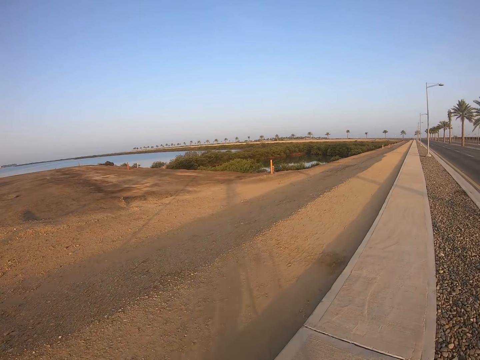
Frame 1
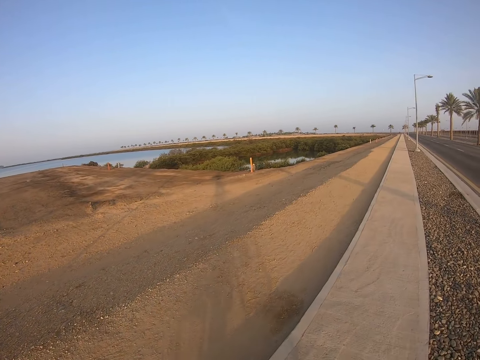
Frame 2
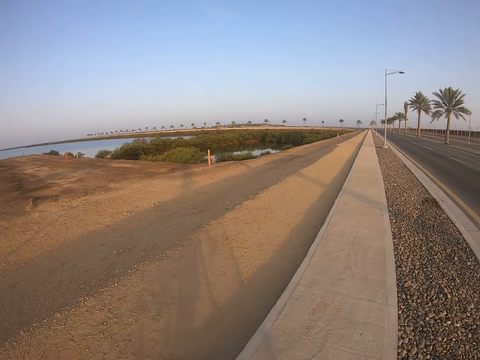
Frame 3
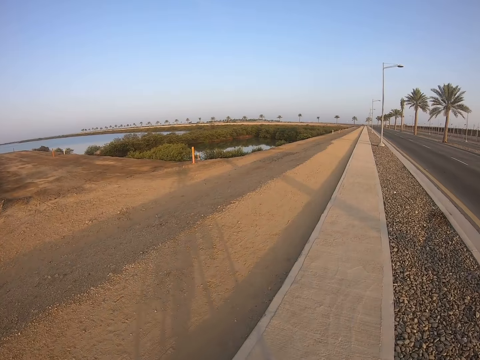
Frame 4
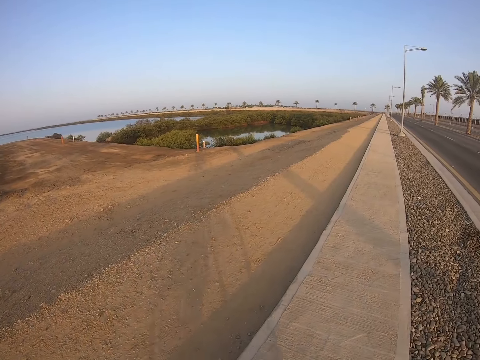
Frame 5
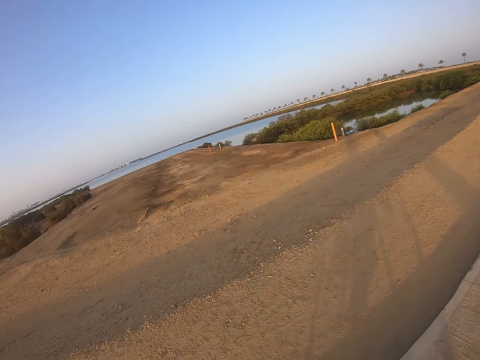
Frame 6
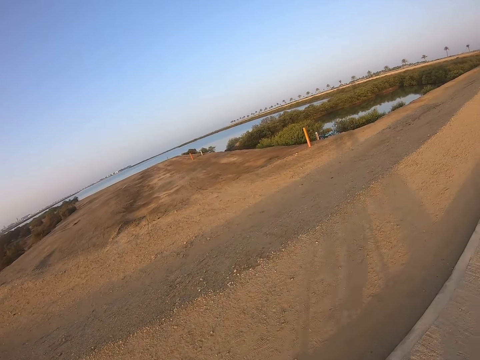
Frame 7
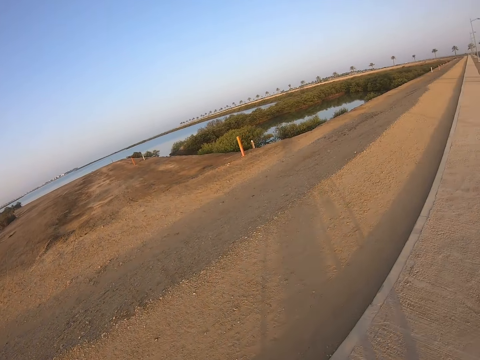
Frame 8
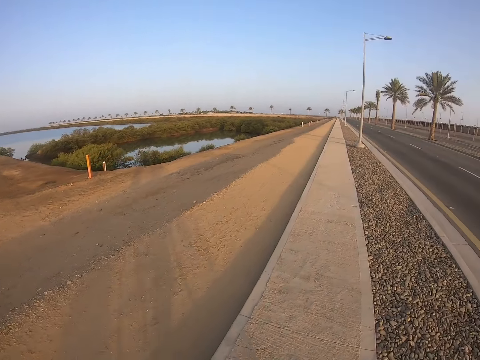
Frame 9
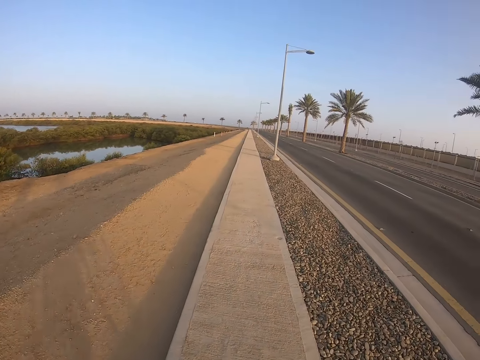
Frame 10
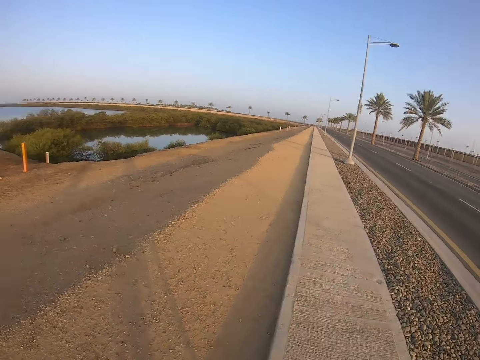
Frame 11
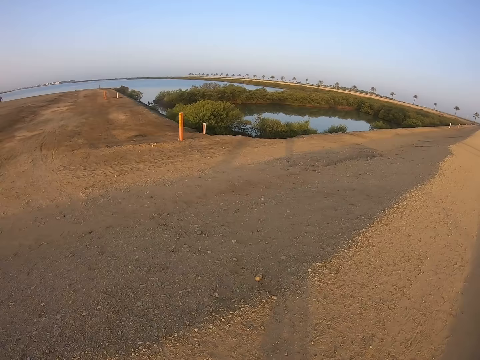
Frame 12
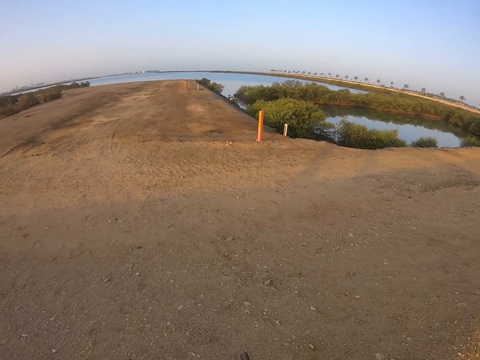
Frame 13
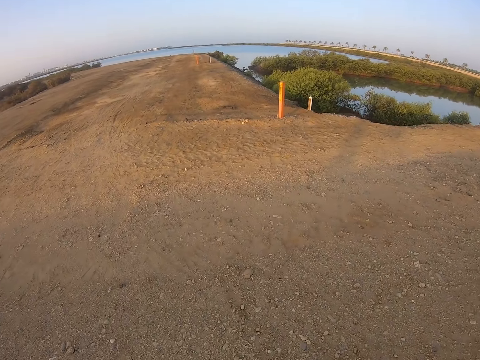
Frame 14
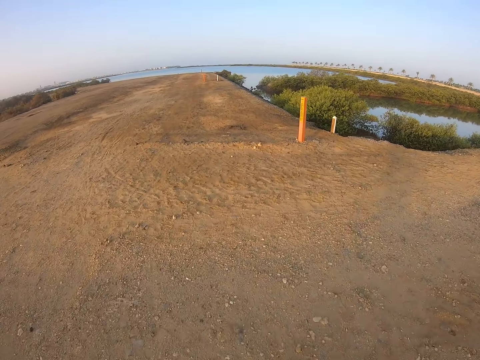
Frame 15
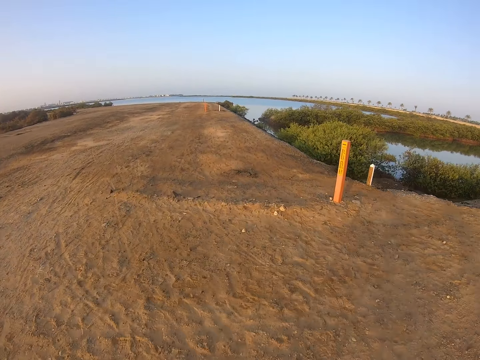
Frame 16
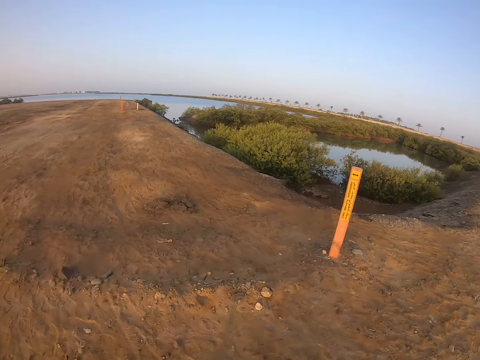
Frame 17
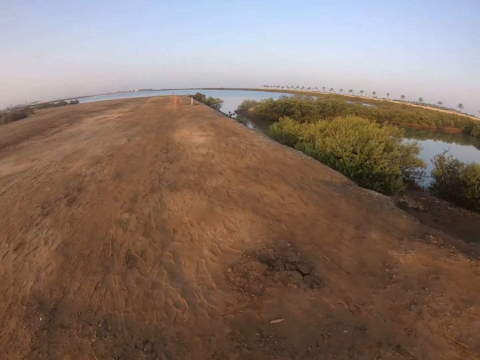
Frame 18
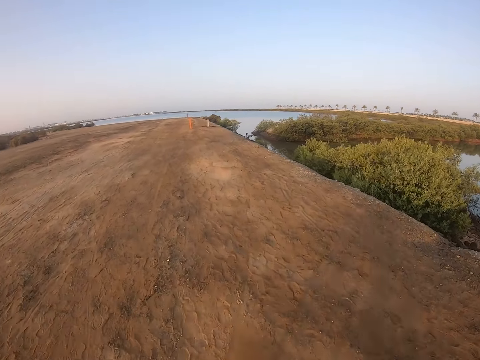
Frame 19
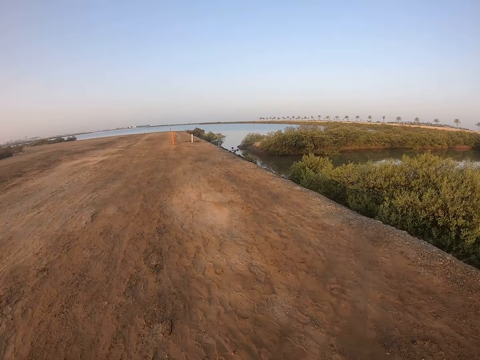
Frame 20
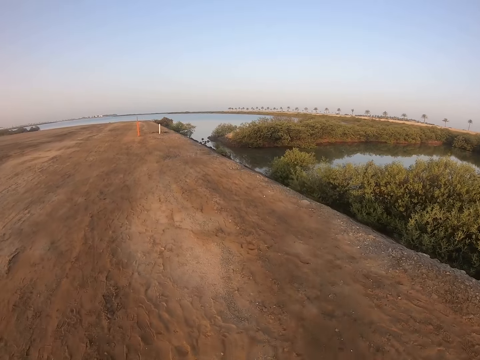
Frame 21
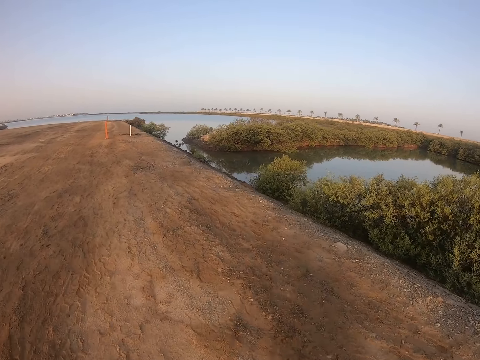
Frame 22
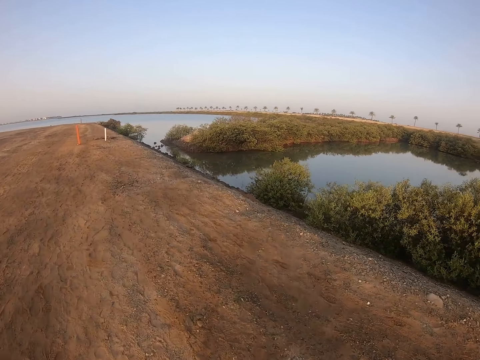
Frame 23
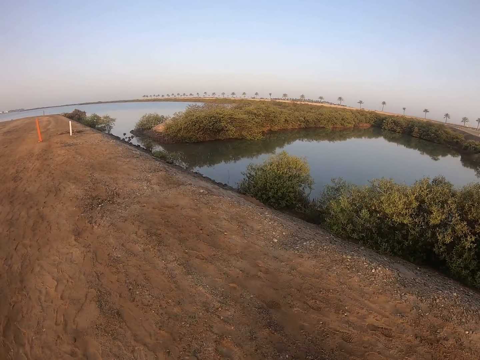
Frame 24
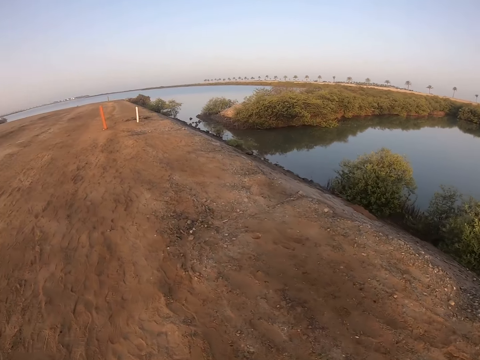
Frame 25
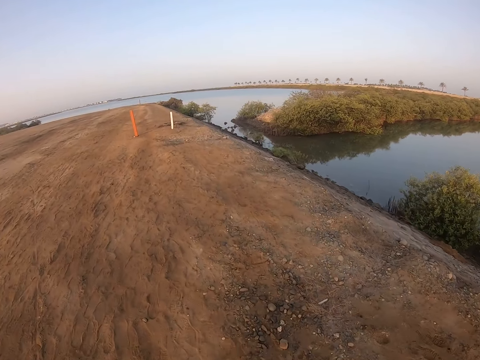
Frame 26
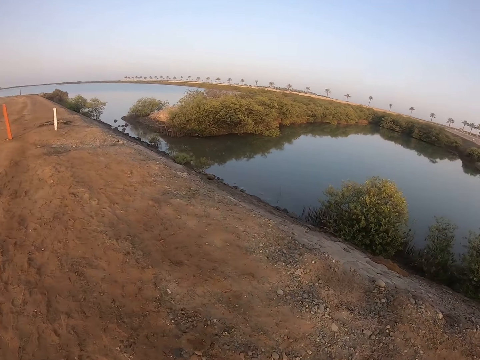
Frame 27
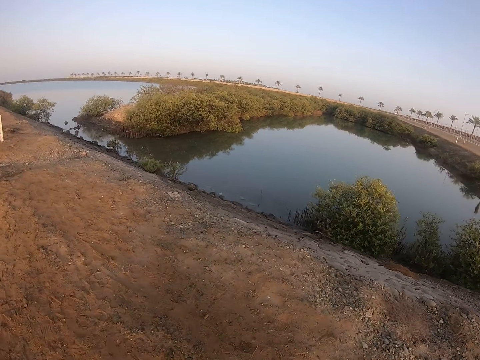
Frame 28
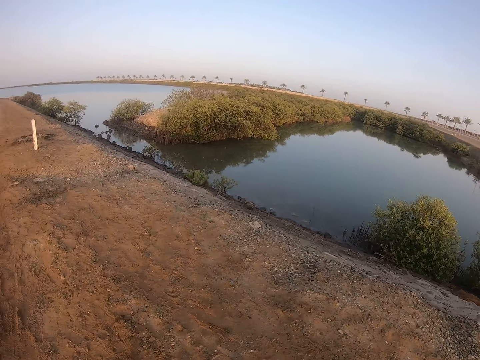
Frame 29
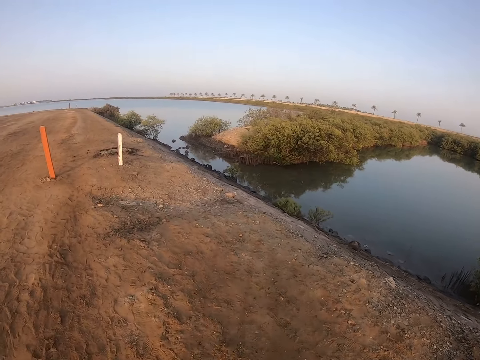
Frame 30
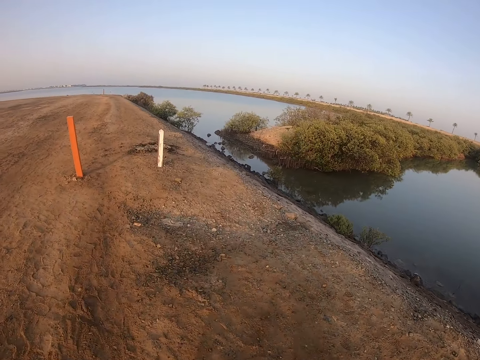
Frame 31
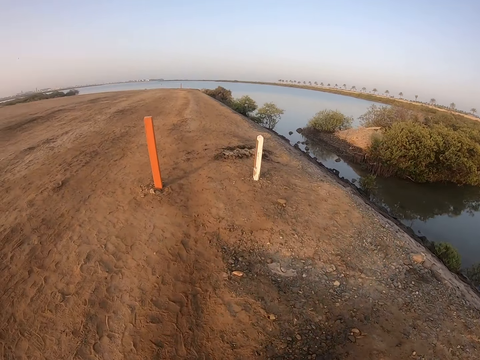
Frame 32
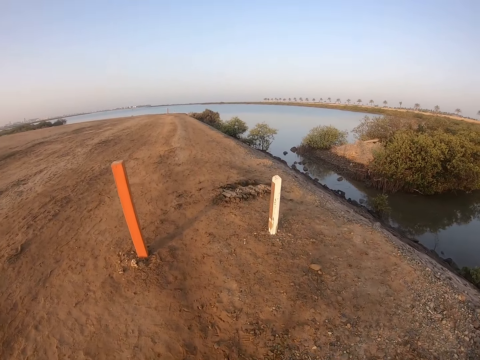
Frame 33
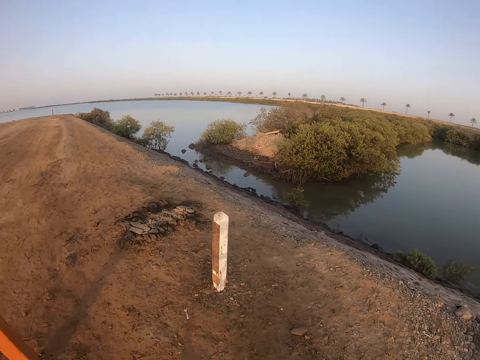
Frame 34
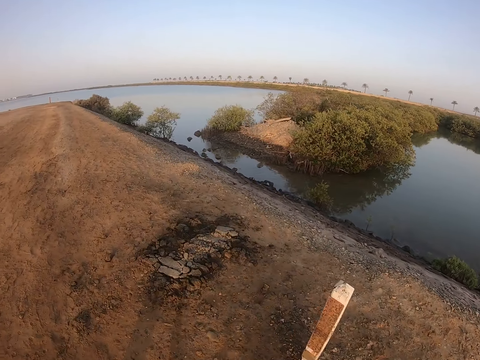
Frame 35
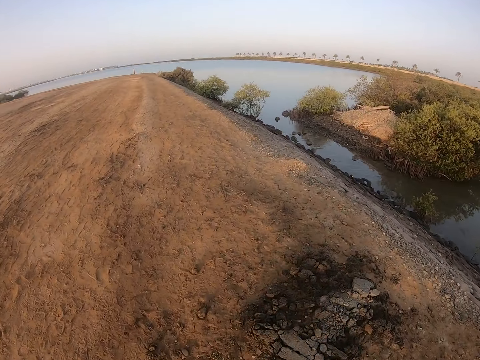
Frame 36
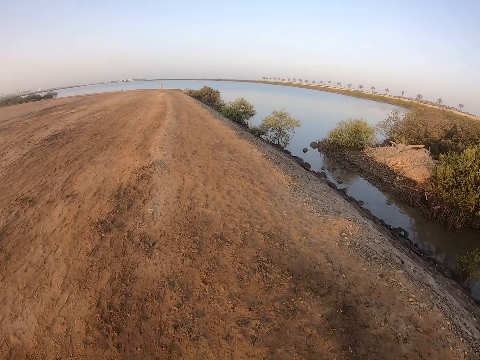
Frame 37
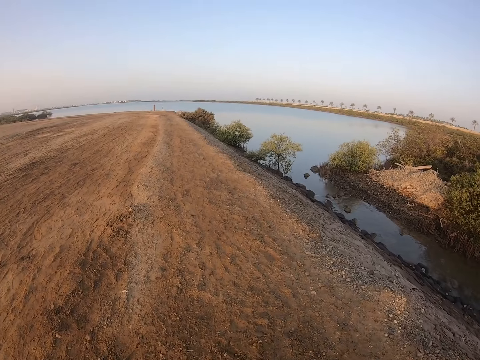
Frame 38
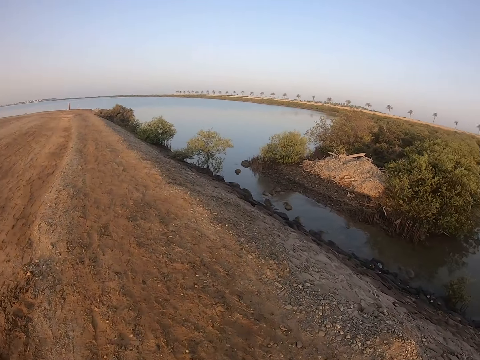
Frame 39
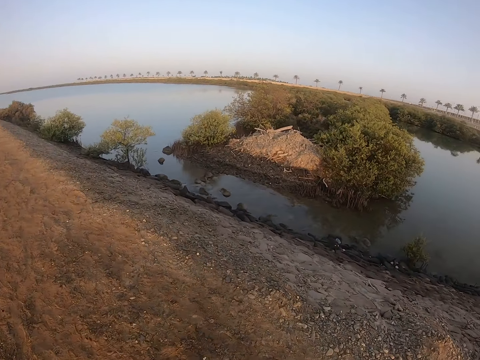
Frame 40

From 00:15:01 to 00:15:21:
The camera wearer looks at the road. They ride the bicycle on the sand or rough road. They look at the water.

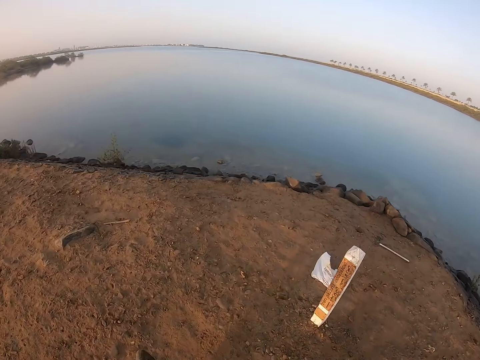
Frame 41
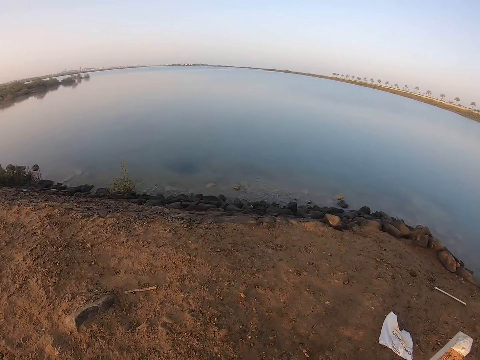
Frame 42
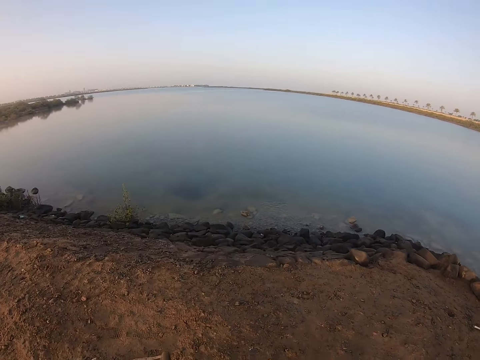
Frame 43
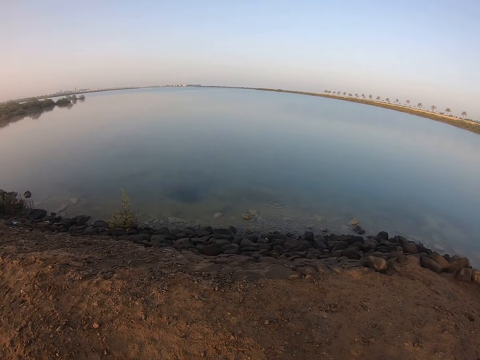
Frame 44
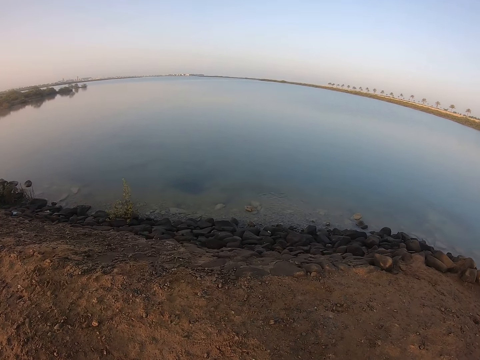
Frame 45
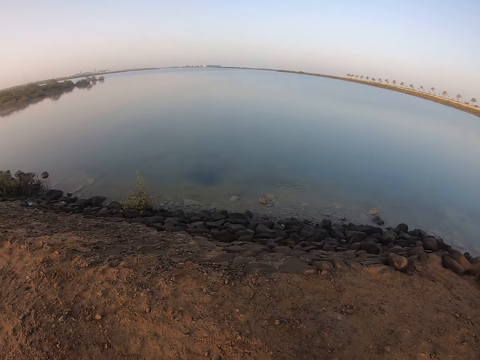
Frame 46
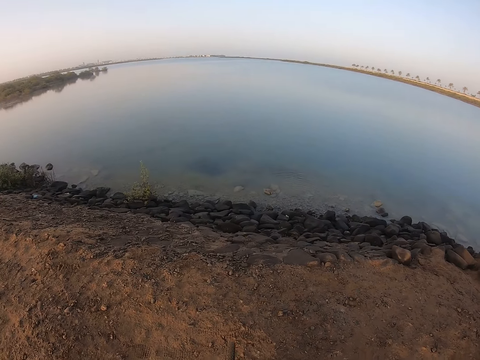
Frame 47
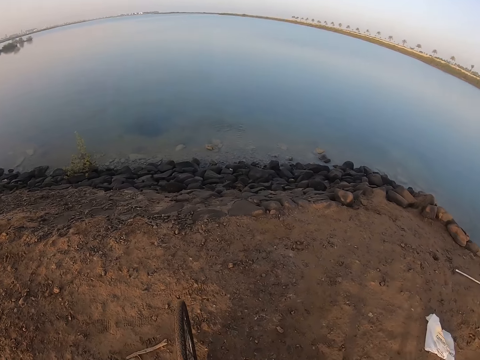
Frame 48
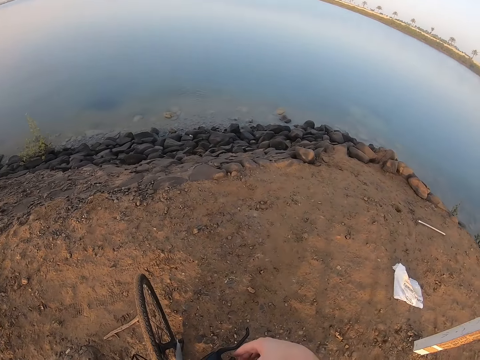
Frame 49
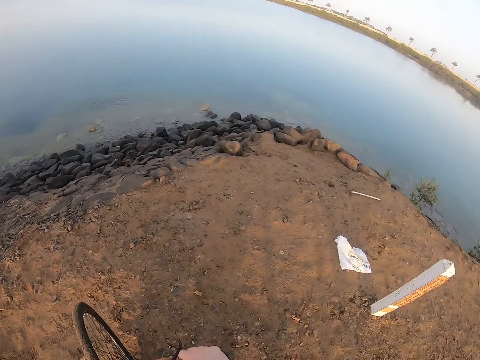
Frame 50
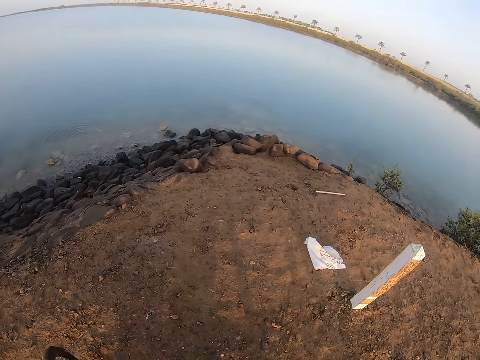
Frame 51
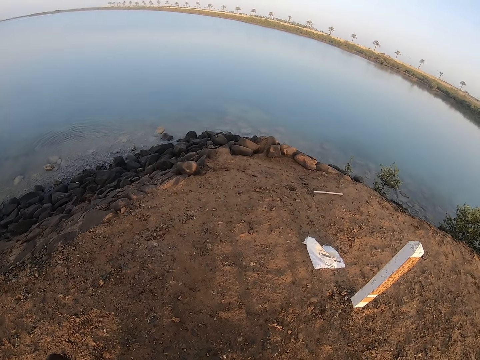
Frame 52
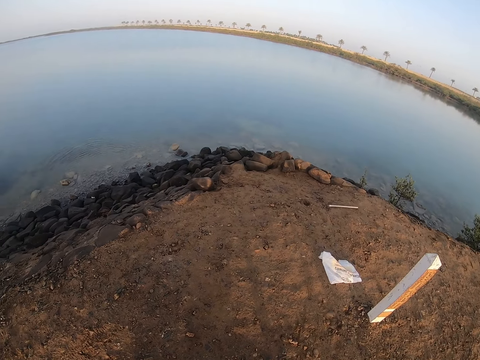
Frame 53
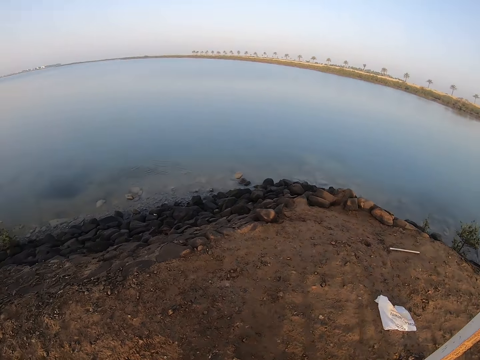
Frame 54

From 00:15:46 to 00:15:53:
The camera wearer stops the bicycle. They look around the dam.
